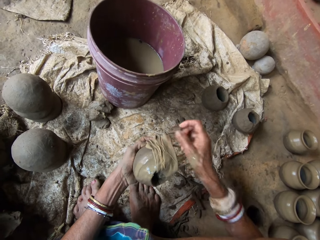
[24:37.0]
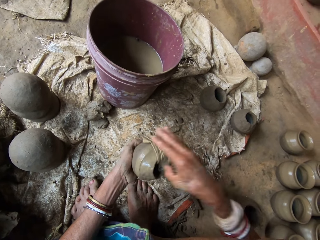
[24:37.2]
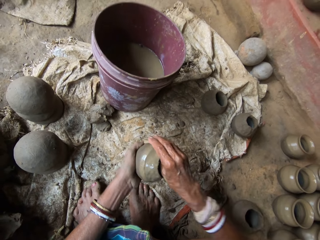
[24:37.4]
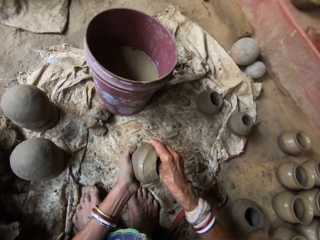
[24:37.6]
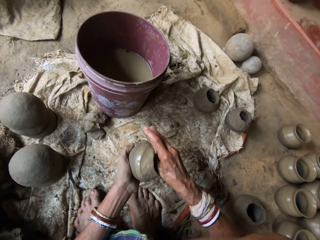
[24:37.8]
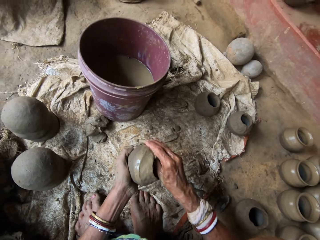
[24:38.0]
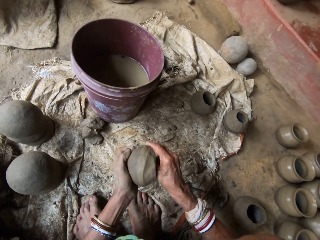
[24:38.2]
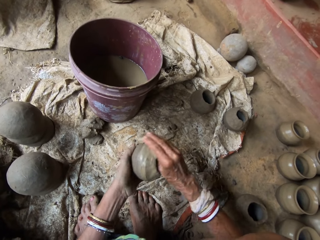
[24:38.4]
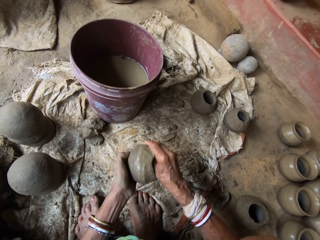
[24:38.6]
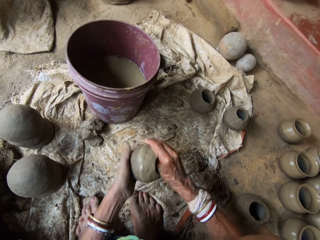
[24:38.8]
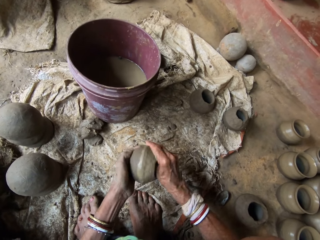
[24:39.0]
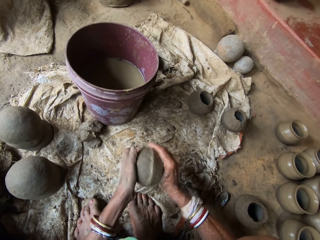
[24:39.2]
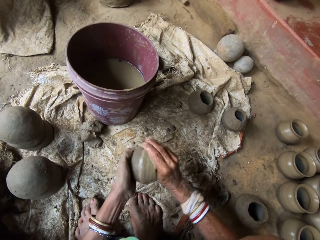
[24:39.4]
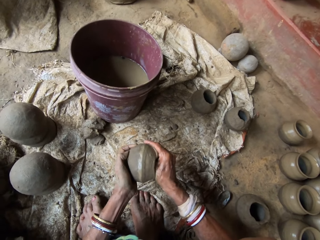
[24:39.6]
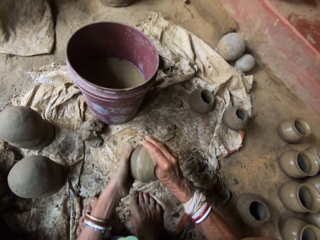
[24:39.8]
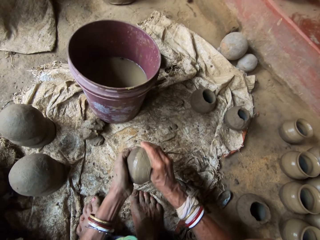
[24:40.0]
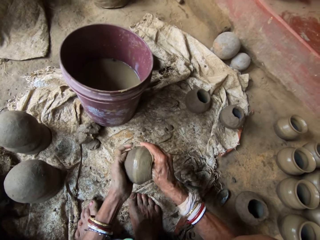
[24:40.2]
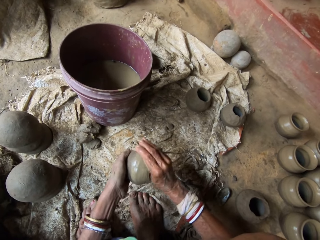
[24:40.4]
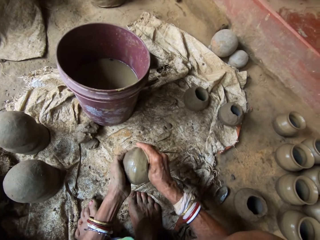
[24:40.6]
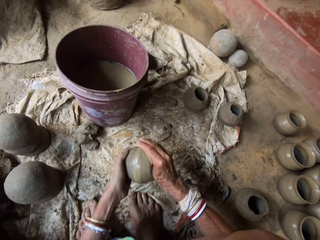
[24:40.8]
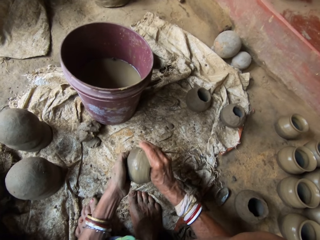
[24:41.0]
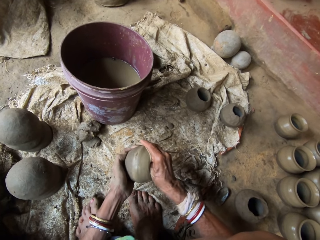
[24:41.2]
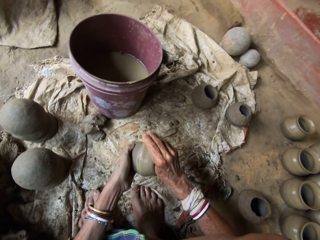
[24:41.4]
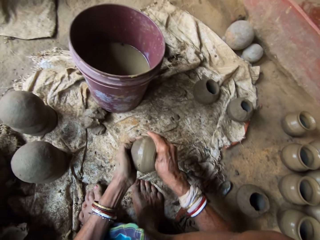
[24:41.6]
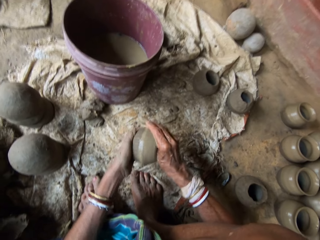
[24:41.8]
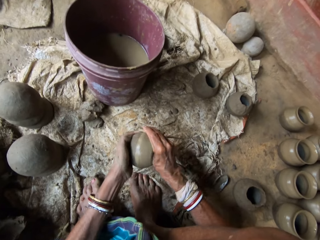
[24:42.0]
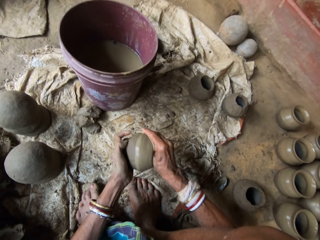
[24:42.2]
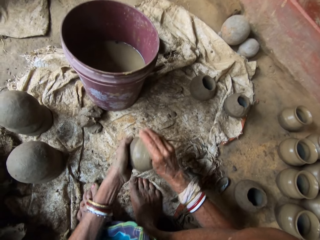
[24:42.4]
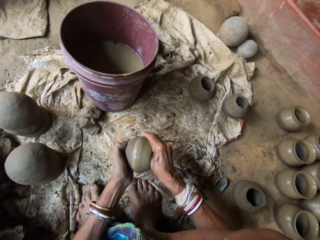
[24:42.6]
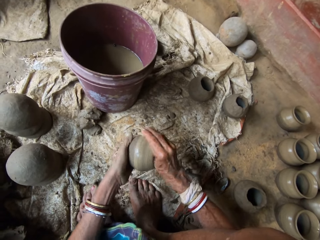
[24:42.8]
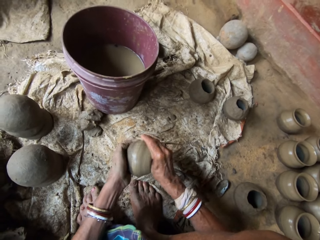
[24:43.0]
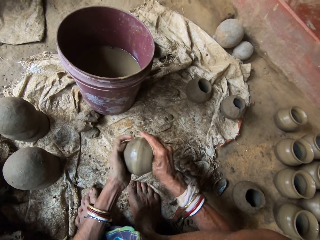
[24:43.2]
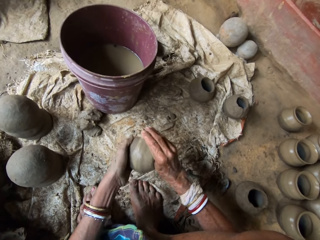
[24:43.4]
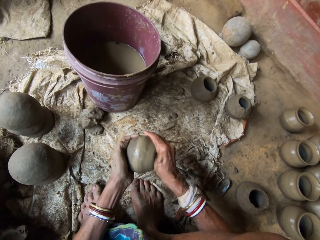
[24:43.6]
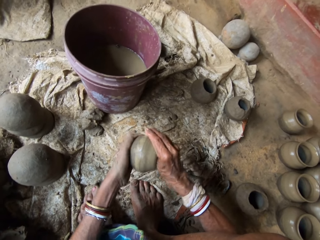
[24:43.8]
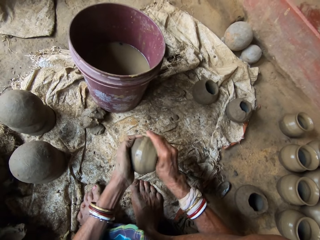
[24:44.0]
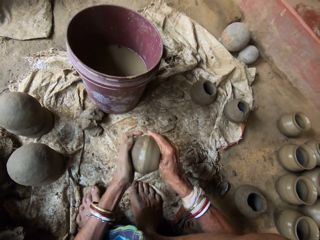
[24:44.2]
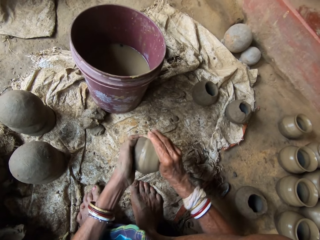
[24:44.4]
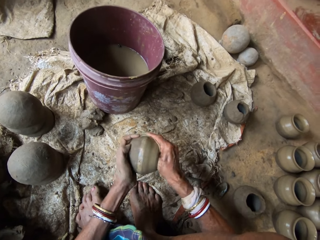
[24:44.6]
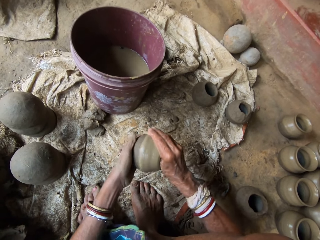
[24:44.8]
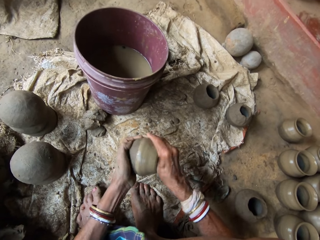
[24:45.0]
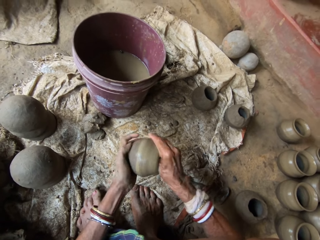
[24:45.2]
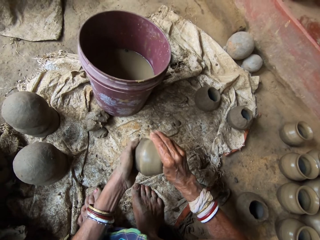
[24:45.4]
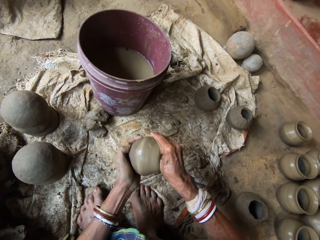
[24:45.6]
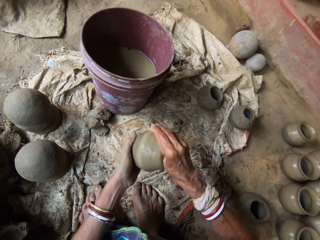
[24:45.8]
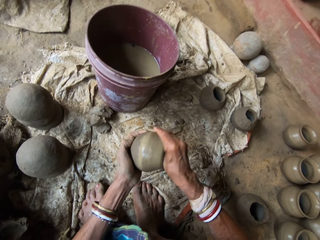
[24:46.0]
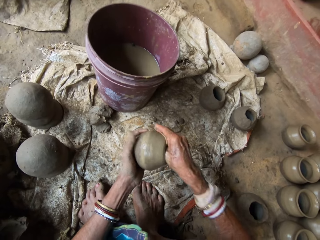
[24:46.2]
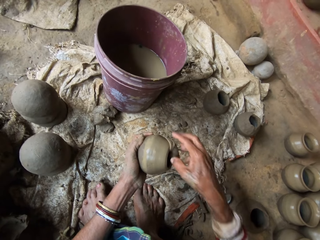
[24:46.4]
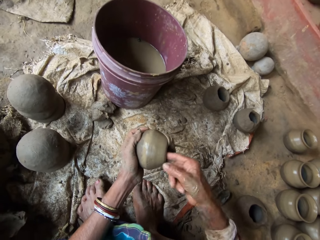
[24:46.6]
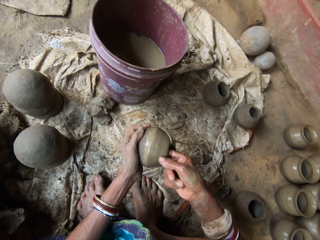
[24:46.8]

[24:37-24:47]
The camera wearer interacts with a person. They mold the clay pot with a cloth.

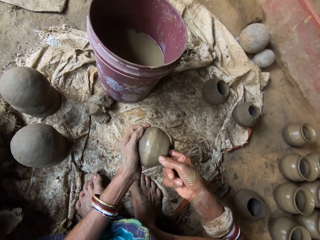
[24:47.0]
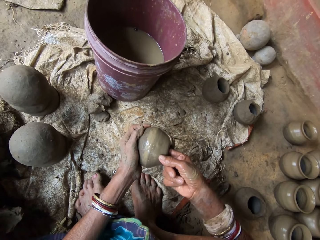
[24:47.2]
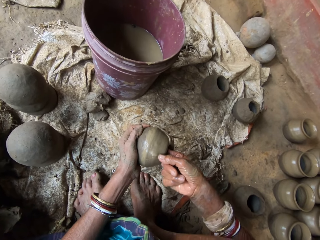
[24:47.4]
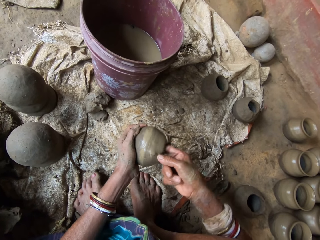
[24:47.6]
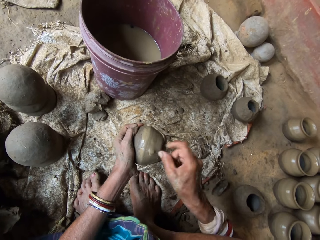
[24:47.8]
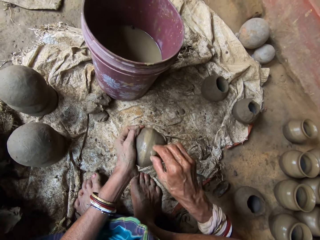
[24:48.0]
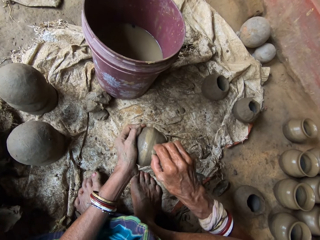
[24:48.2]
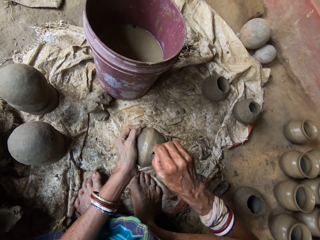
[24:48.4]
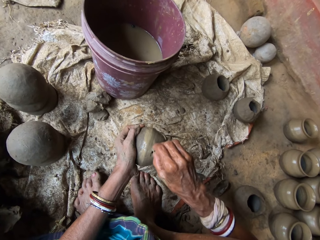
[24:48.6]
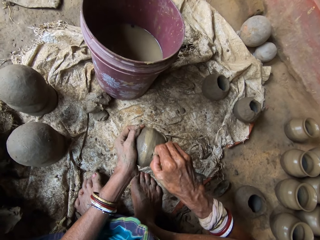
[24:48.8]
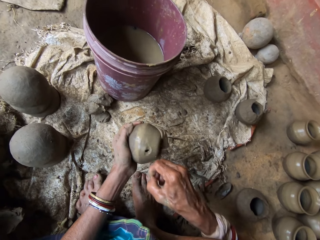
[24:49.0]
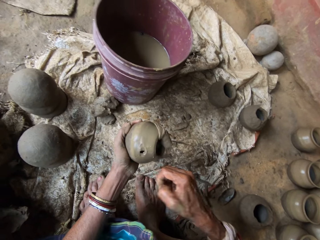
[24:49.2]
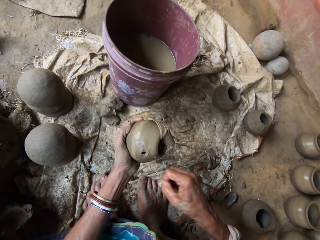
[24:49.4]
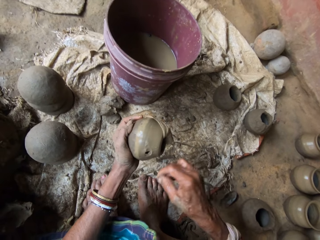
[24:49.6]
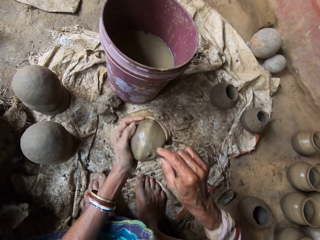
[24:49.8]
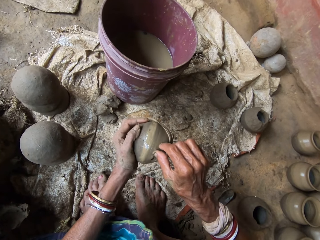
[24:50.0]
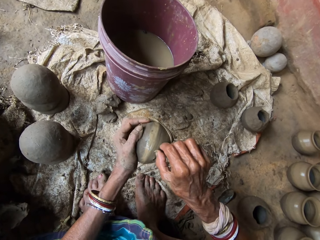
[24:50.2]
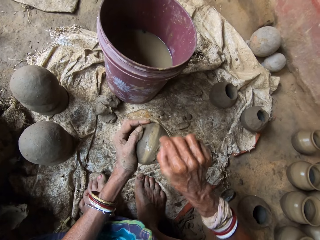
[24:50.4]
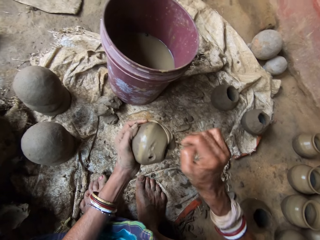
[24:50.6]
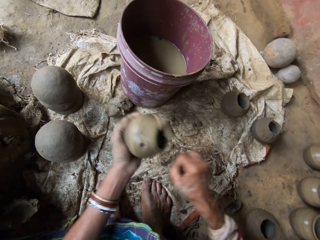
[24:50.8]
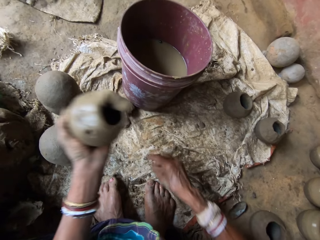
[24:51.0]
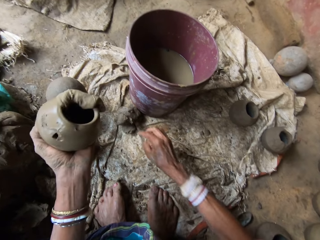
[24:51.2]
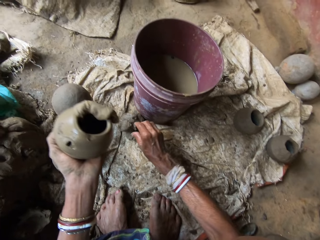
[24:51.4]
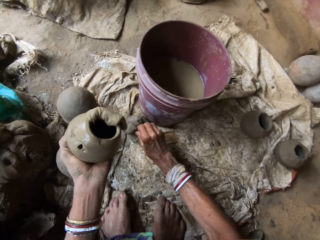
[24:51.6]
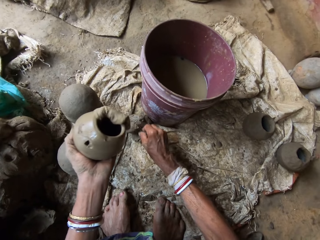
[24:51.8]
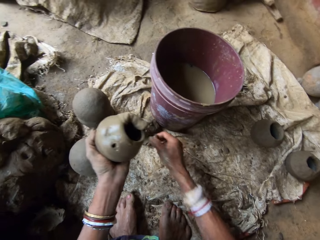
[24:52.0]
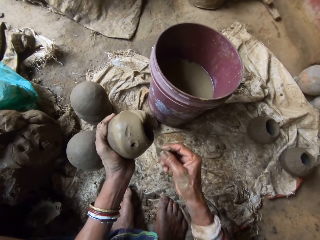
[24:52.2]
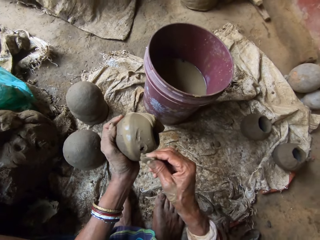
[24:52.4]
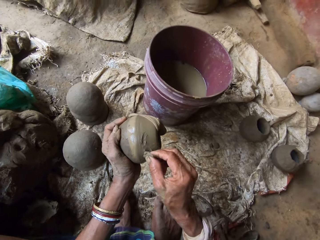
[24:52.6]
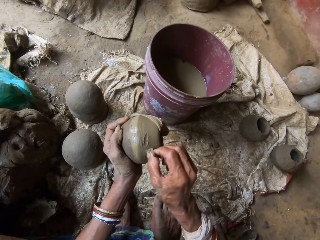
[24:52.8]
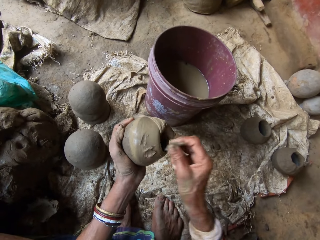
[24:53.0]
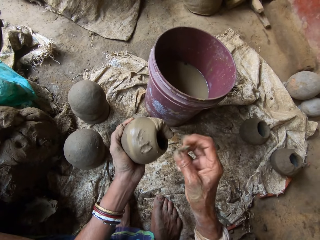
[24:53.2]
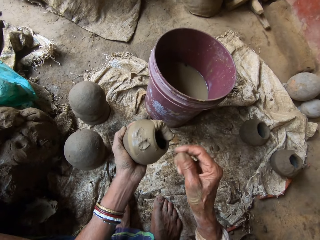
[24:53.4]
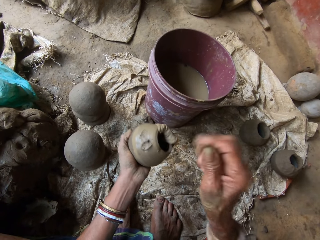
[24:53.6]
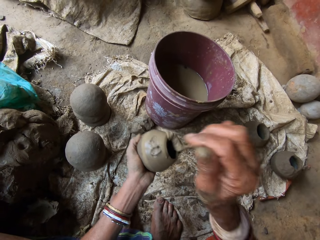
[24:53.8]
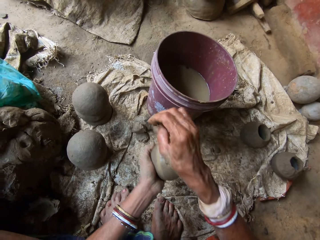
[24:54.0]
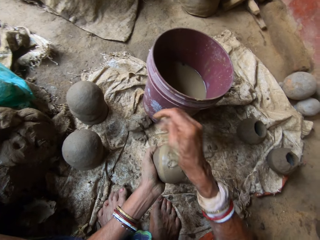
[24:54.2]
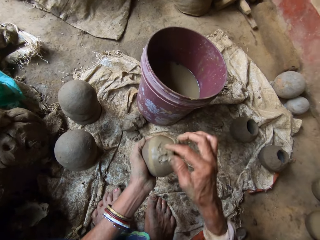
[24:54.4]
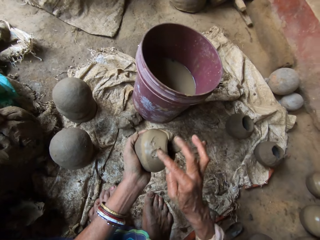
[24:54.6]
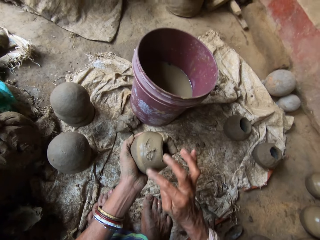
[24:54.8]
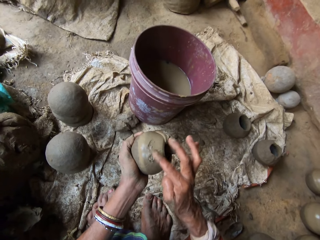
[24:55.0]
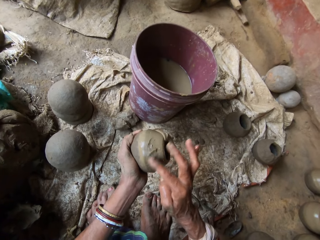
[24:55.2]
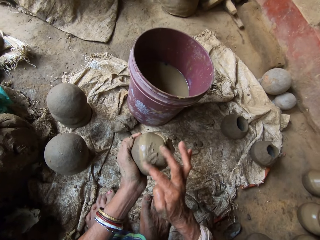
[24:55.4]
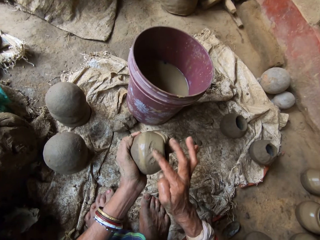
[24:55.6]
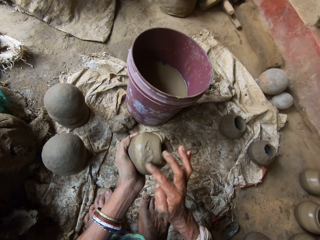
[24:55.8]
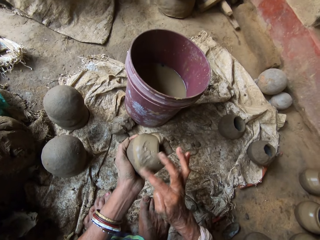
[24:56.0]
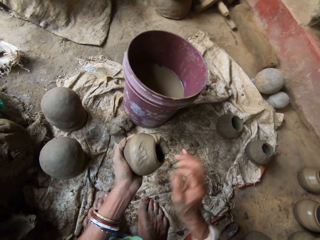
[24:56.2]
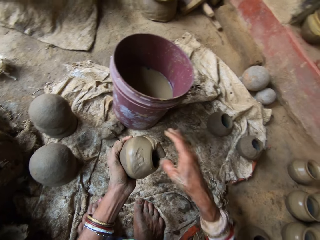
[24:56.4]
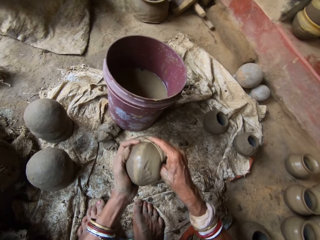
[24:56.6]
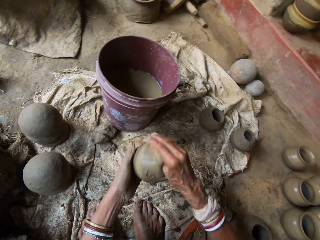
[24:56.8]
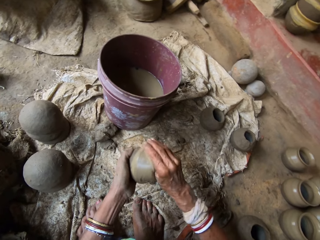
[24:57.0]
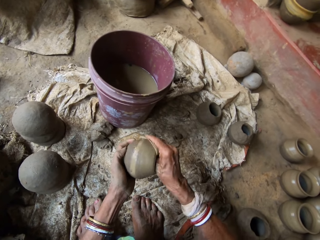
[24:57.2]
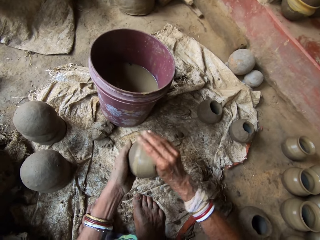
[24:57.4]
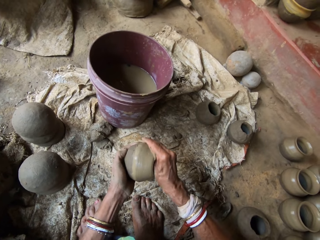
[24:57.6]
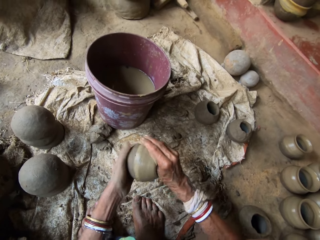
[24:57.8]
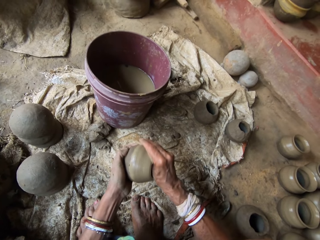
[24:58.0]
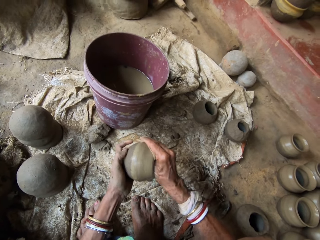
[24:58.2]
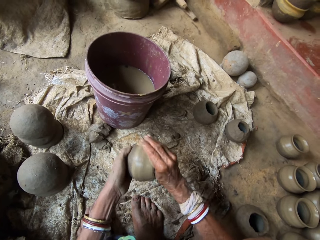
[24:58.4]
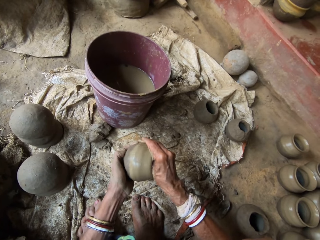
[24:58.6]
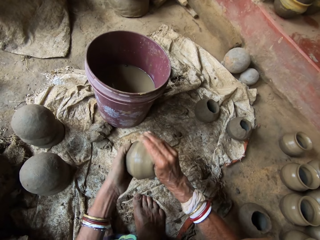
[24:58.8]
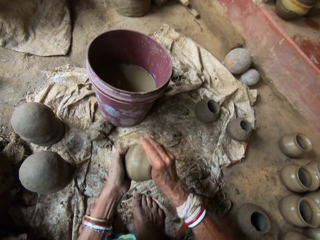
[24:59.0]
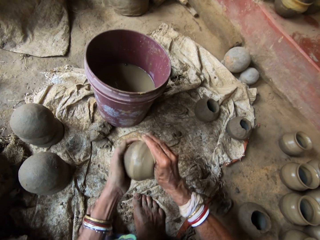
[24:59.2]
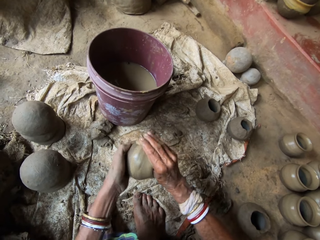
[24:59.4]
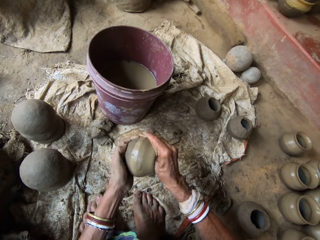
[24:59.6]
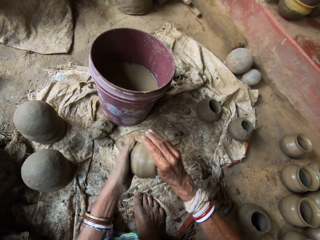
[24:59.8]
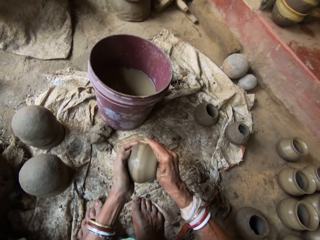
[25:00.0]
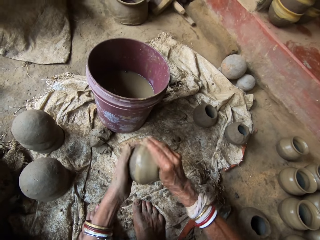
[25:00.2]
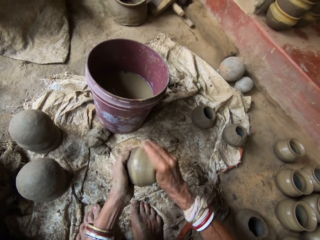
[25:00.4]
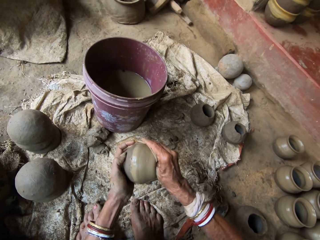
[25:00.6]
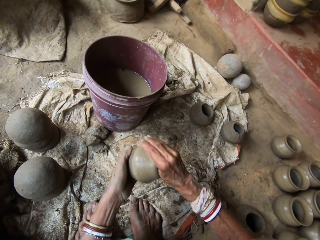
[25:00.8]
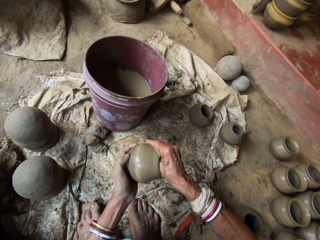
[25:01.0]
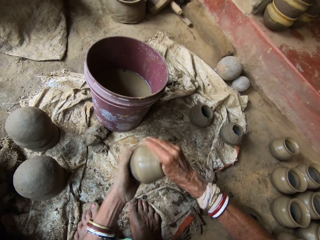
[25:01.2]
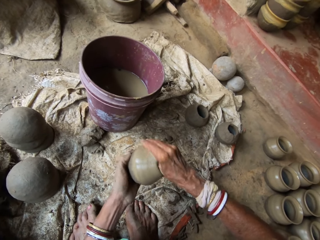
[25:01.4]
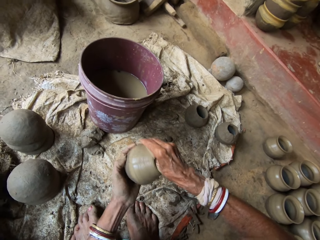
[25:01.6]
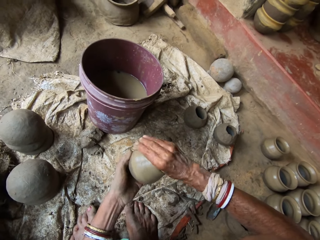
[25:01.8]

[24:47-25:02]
The camera wearer interacts with a person. They insert a finger on a clay pot. They remove something on the clay pot. They put down the object. They remove the particles on the clay pot. They take molding clay. They mold the clay pot and fix the clay. They put down the molding clay. They mold the clay pot with the right finger. They mold the clay pot with a cloth. They wipe the pot.
